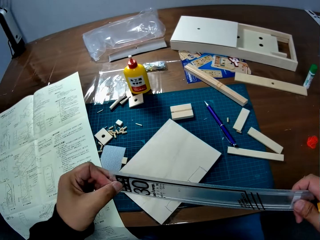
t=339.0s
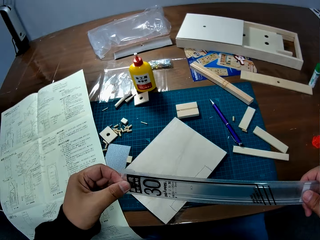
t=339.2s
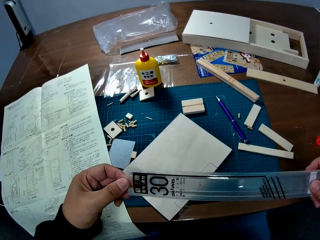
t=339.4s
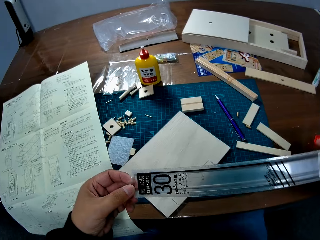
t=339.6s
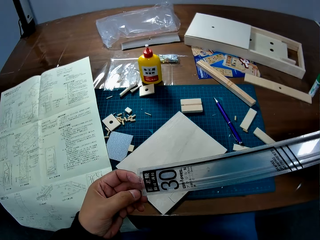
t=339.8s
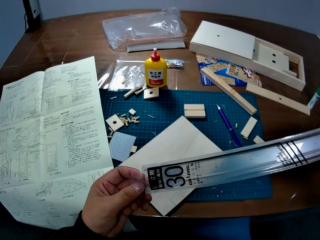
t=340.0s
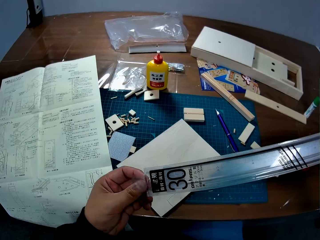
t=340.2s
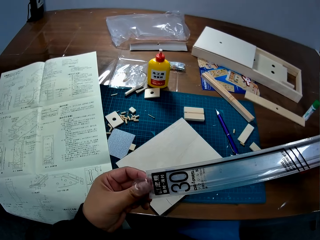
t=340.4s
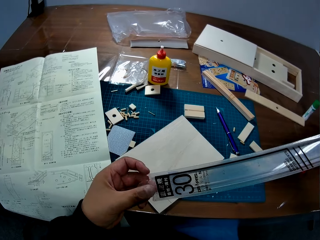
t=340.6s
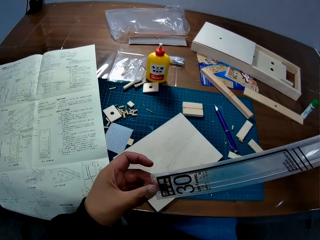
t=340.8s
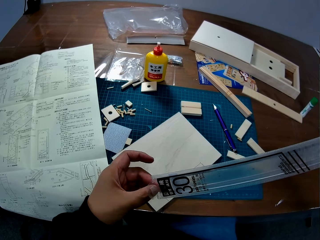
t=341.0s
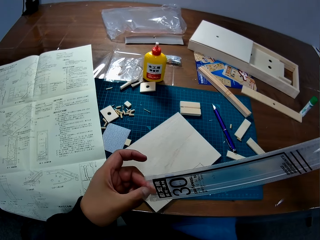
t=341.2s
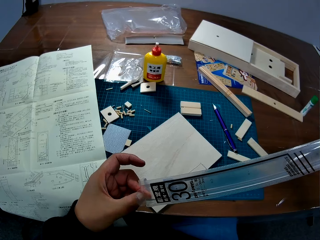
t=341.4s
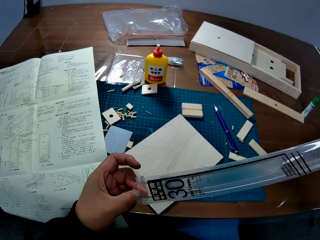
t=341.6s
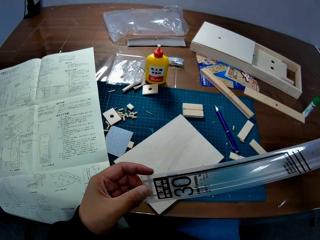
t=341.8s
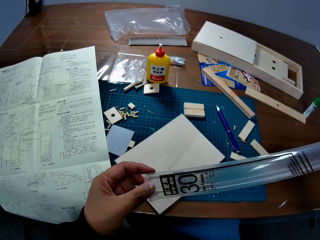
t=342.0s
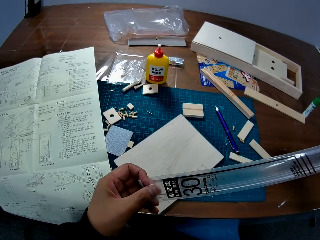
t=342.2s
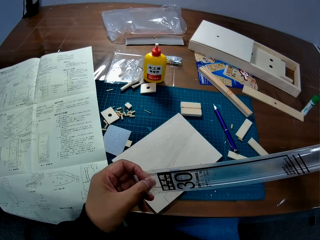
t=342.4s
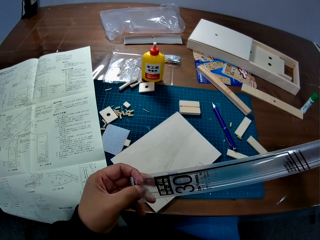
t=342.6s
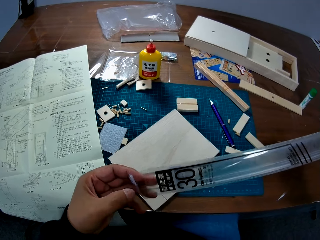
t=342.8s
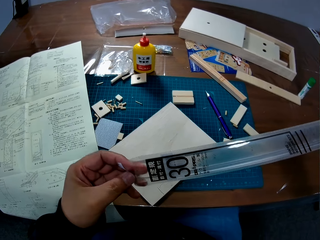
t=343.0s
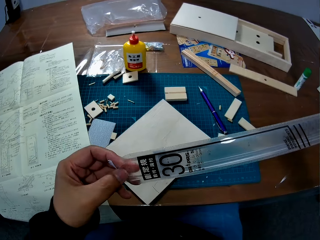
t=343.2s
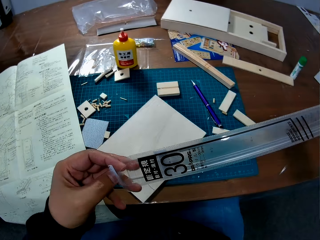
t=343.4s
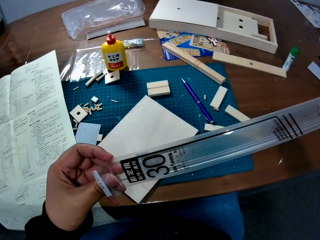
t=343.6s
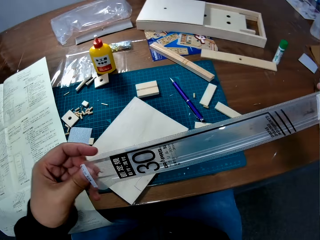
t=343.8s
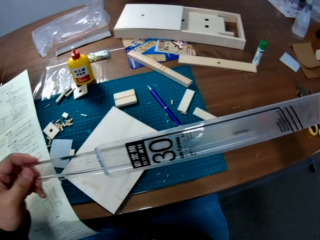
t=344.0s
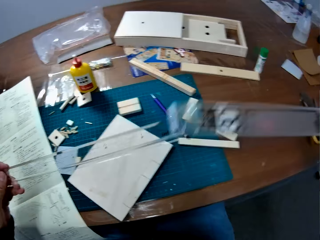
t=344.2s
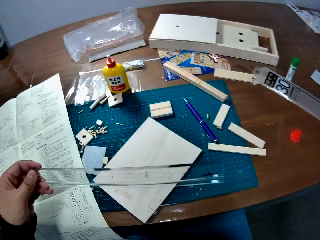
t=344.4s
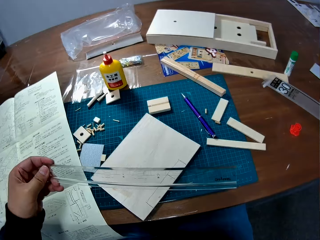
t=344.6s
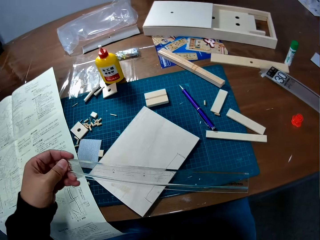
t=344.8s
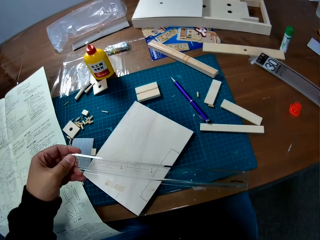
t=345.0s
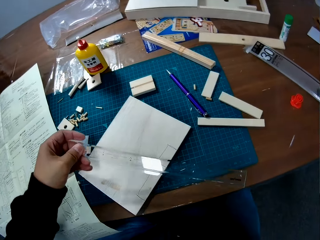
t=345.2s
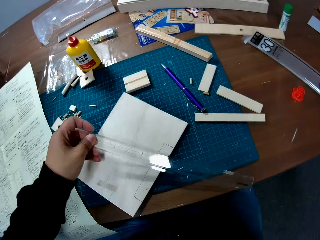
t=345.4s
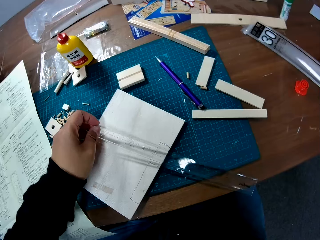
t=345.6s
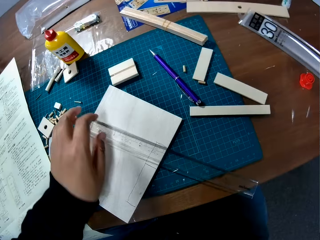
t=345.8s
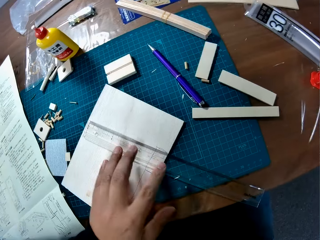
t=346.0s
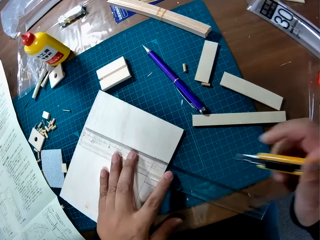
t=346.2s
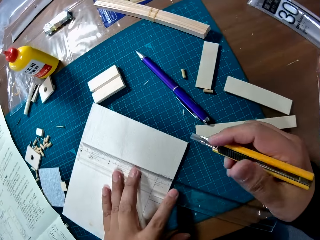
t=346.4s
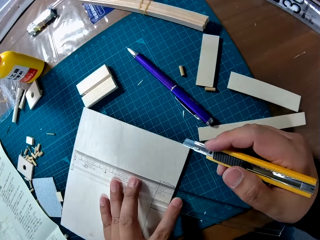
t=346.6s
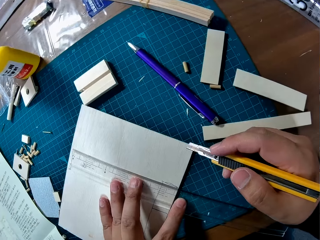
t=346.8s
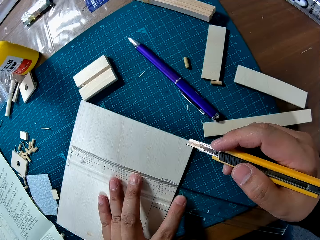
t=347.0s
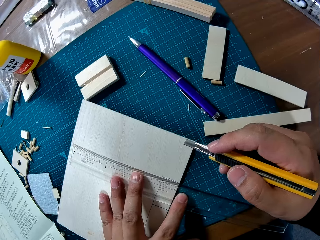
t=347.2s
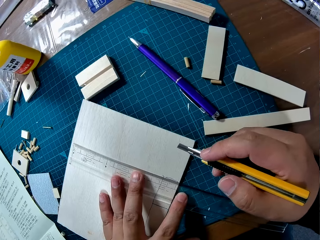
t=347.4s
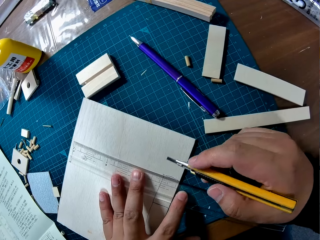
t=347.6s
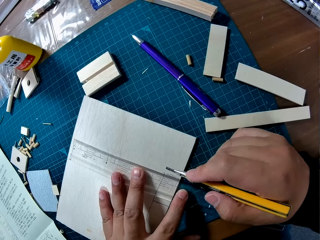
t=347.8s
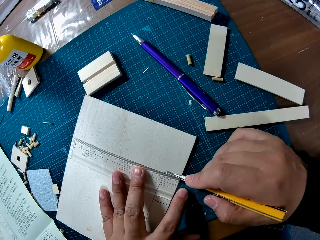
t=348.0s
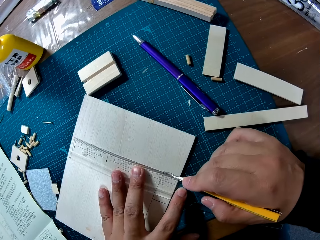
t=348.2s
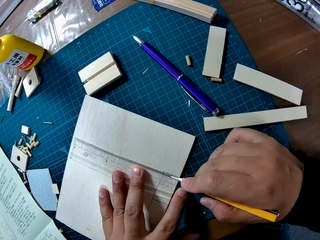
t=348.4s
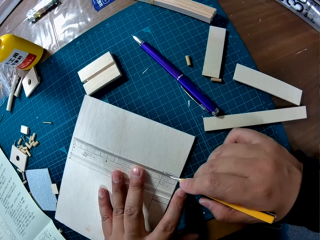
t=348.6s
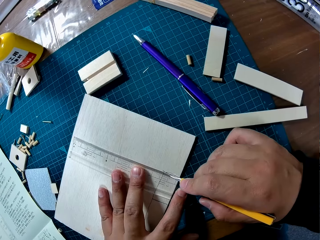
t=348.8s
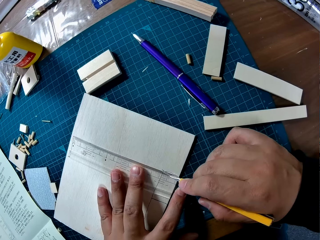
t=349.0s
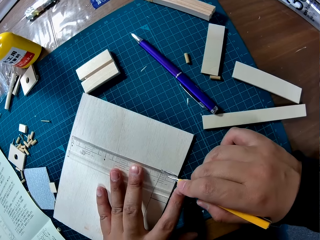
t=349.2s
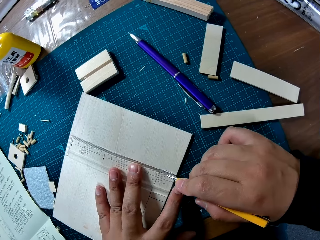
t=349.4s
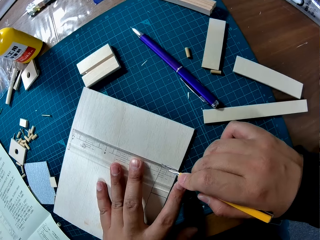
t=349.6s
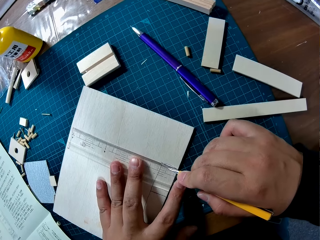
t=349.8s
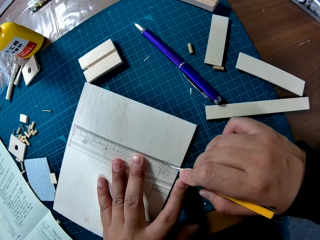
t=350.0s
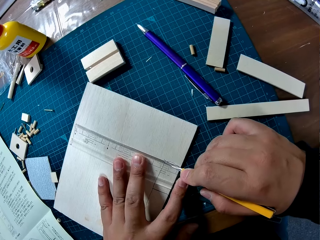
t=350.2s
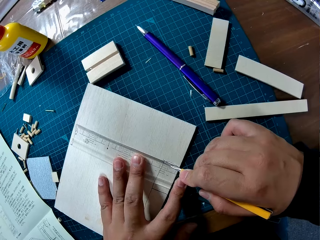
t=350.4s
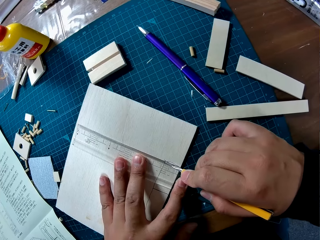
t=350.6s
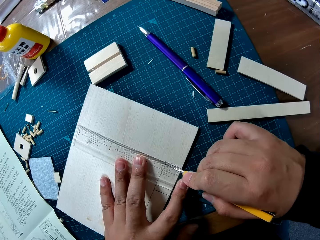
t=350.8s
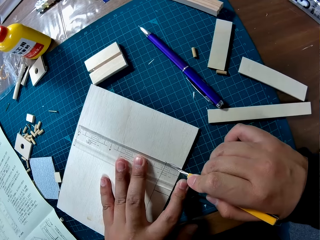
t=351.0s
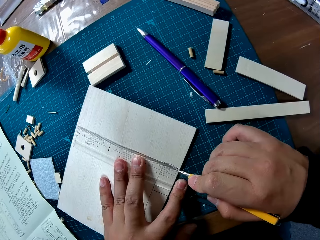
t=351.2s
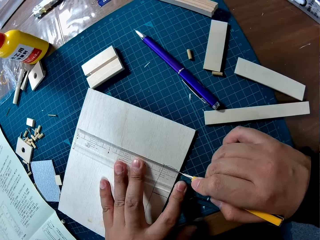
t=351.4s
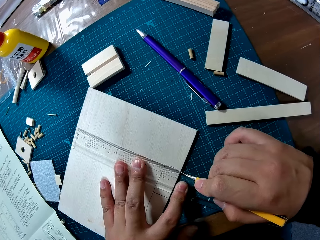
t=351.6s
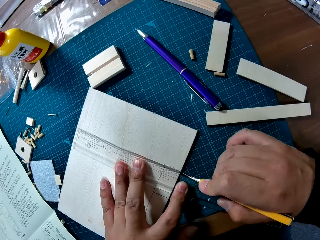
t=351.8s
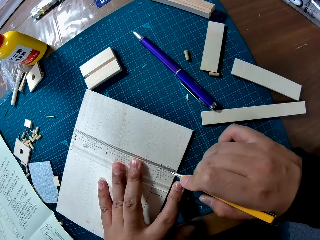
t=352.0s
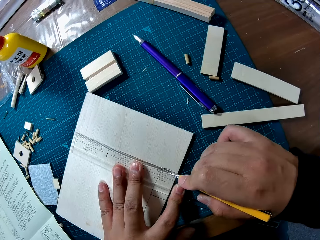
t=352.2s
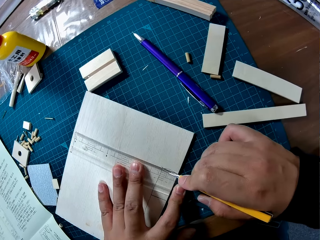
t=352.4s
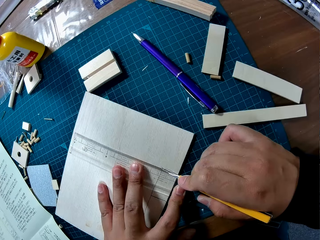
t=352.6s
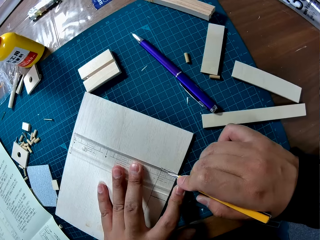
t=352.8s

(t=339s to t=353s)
The camera wearer removes the ruler from the pack. They place the paper on the table. They place the ruler on the sheet on the table. They cut the labelled part of the sheet with the trim knife by the ruler.

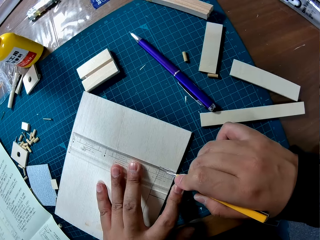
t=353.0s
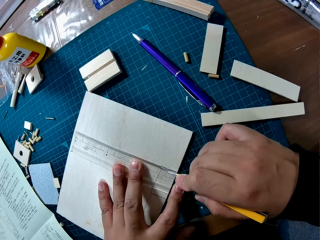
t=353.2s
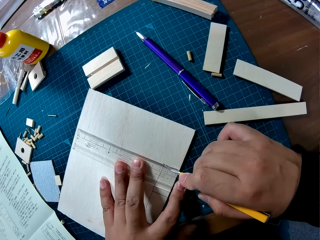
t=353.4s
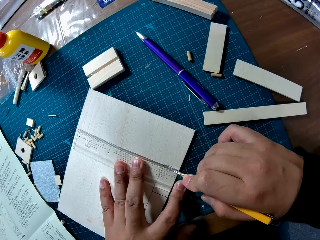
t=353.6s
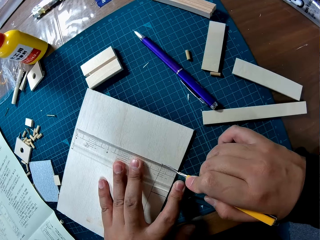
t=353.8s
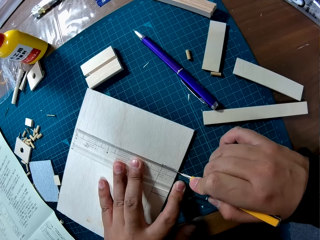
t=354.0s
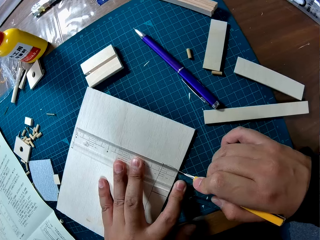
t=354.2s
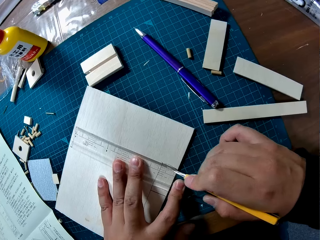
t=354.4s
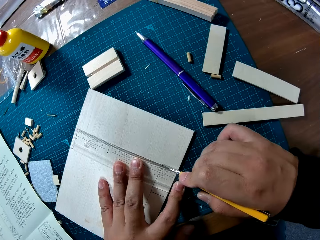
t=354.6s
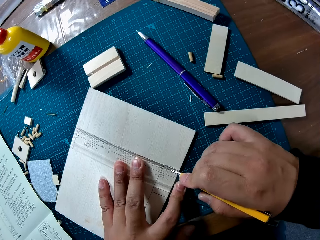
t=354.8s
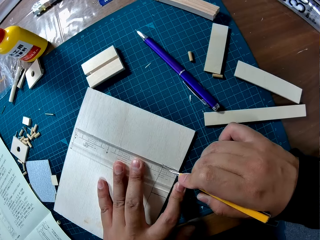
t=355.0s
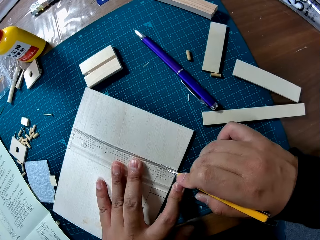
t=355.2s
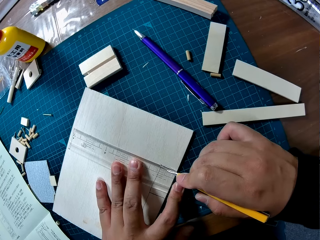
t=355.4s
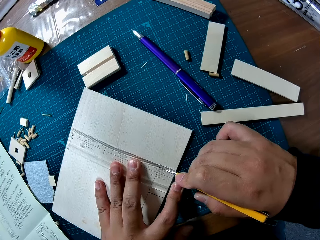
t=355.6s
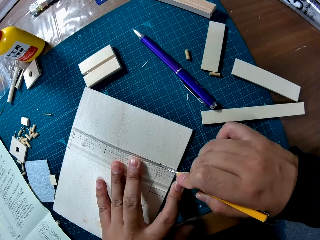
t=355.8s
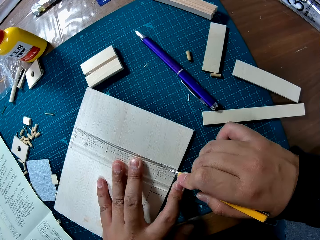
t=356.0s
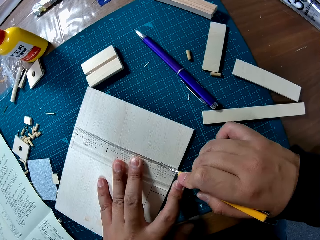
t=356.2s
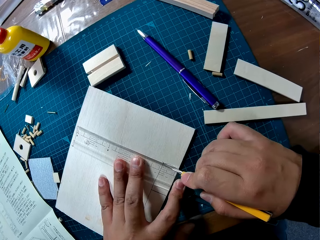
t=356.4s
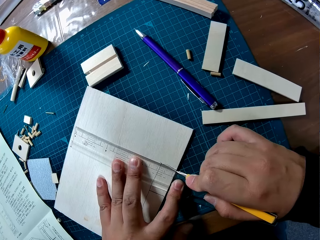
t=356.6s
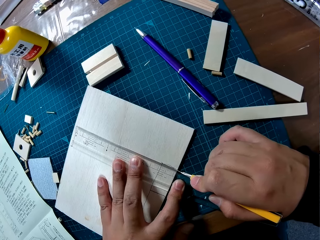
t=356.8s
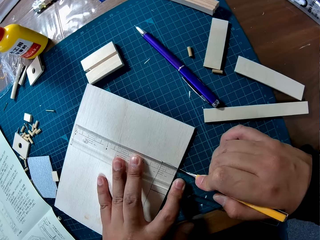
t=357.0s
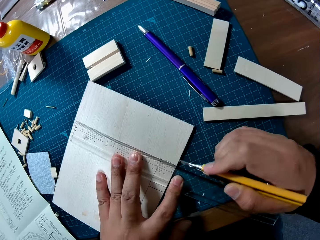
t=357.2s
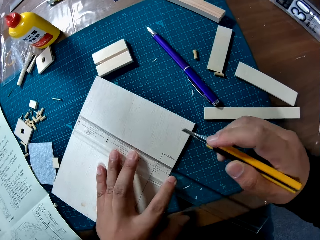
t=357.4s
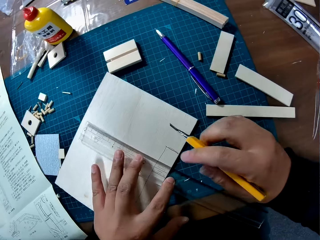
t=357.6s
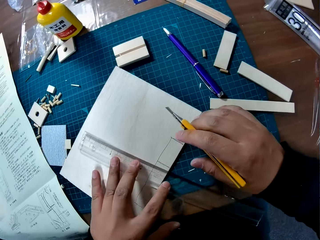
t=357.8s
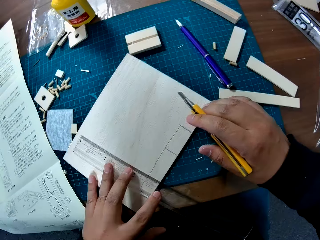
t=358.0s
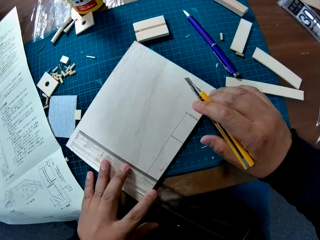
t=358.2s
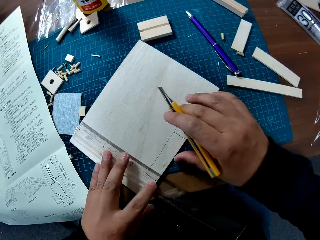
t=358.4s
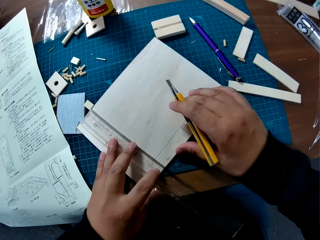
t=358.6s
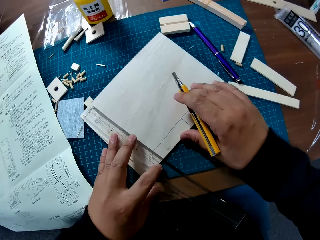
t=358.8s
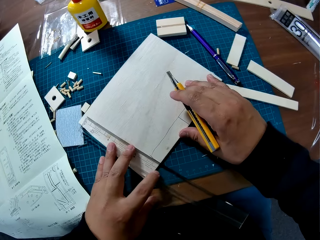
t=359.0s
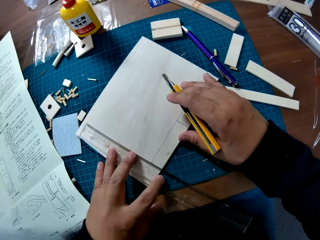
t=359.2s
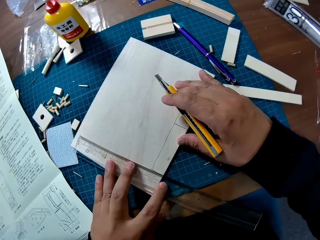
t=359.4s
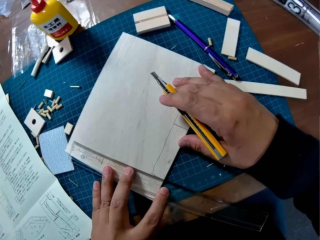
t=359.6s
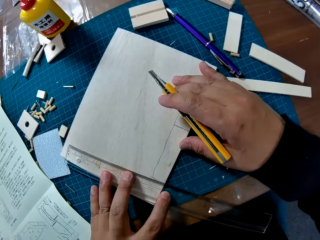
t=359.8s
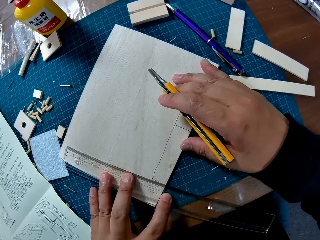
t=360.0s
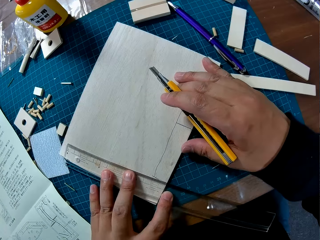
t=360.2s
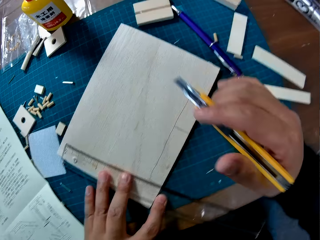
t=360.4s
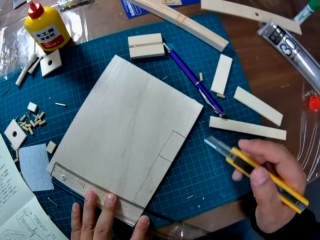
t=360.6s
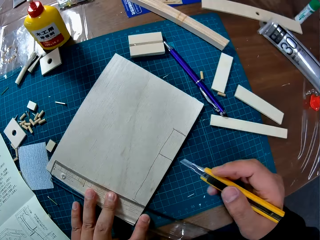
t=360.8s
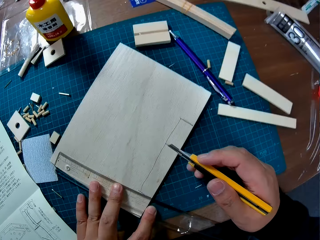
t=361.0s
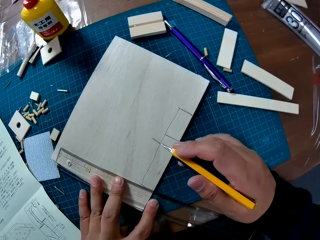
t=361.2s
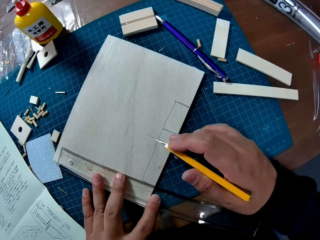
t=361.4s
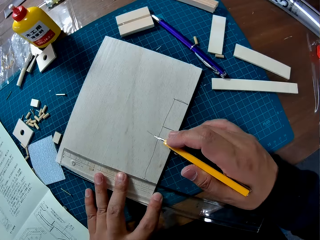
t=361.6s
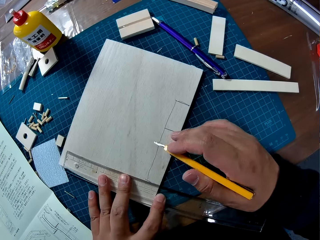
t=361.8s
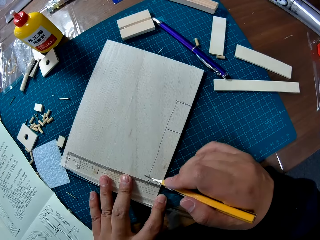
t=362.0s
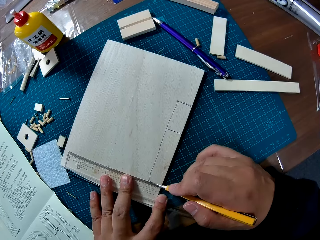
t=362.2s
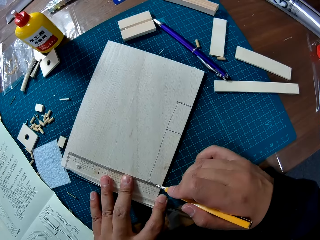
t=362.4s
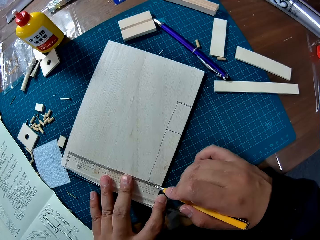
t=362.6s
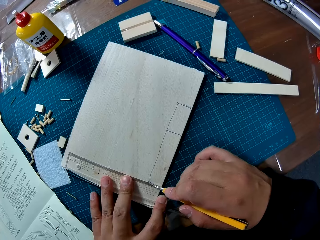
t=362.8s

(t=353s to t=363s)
The camera wearer moves the ruler to another line on the wood sheet.
